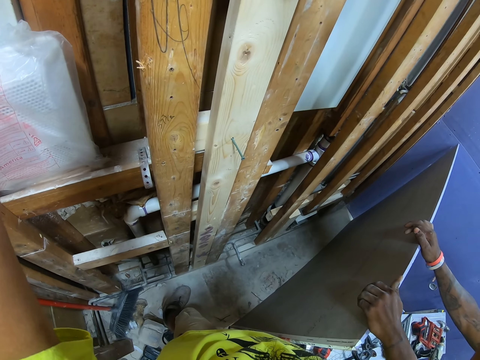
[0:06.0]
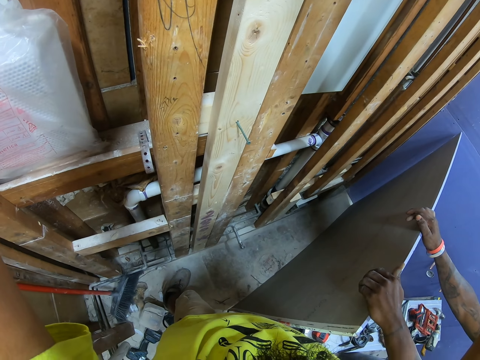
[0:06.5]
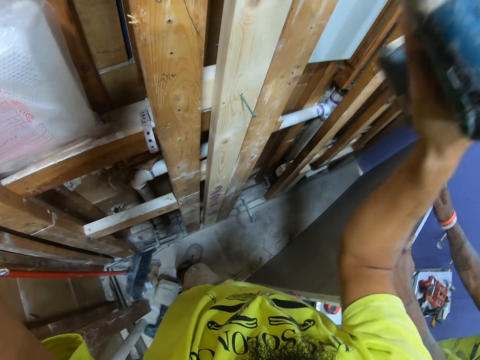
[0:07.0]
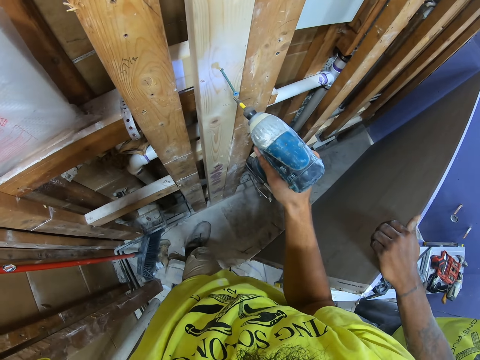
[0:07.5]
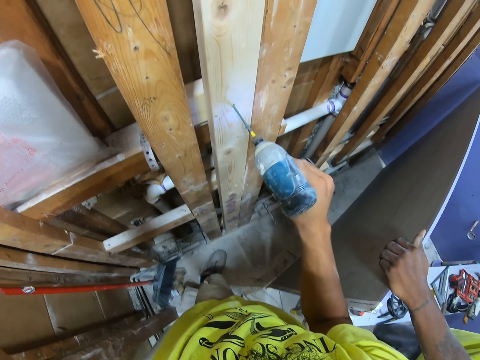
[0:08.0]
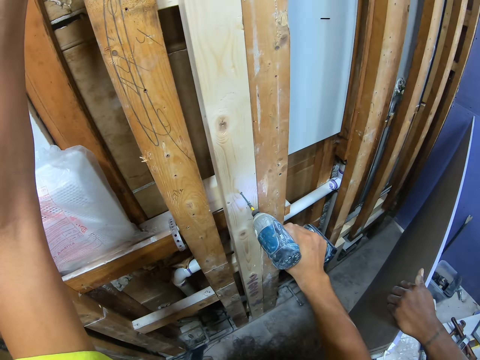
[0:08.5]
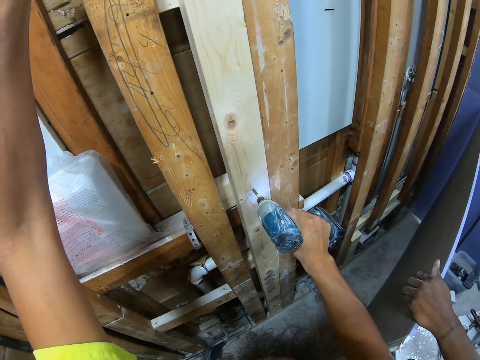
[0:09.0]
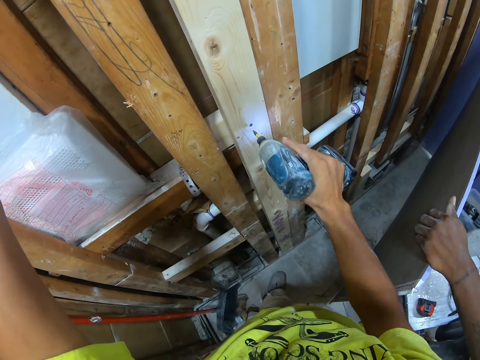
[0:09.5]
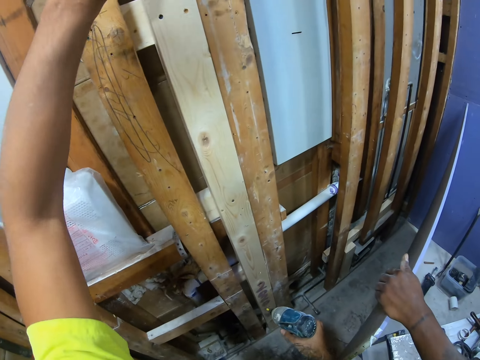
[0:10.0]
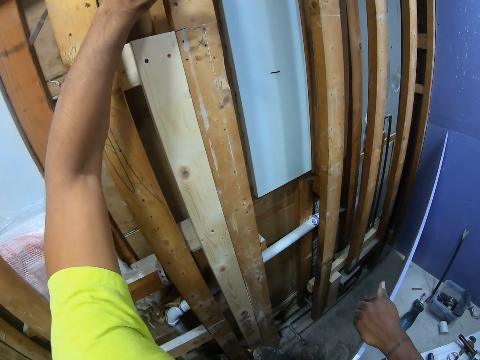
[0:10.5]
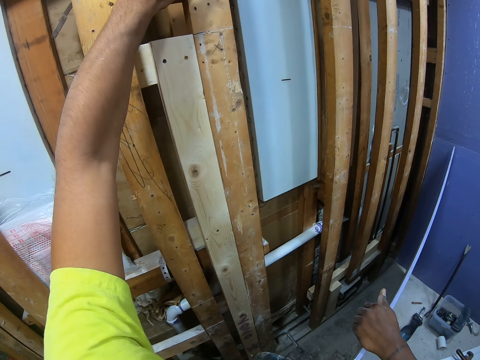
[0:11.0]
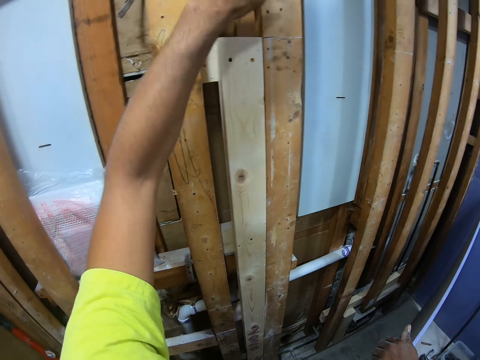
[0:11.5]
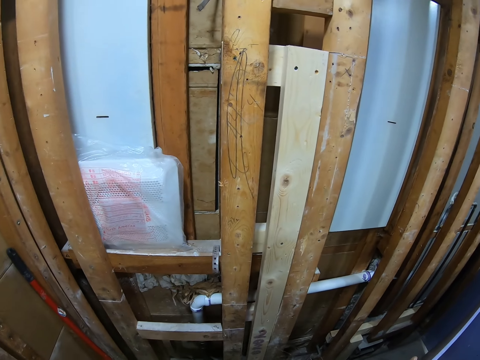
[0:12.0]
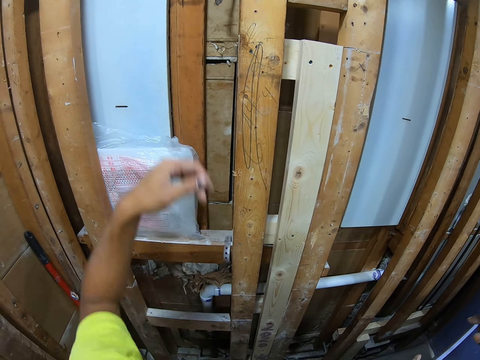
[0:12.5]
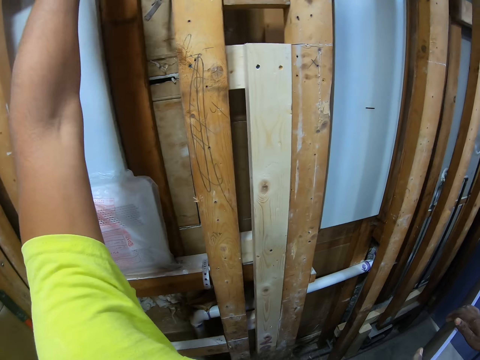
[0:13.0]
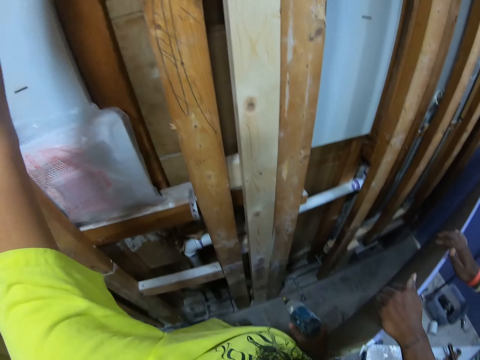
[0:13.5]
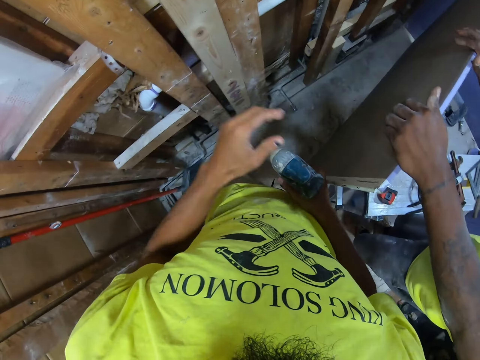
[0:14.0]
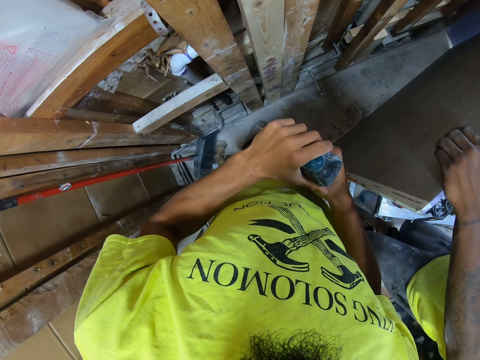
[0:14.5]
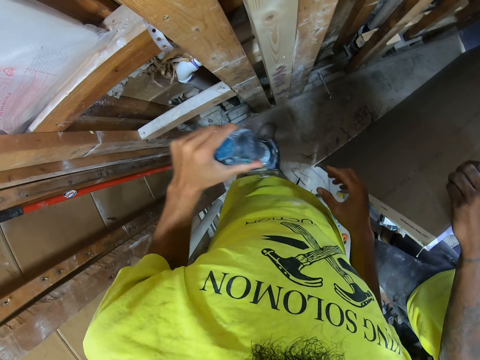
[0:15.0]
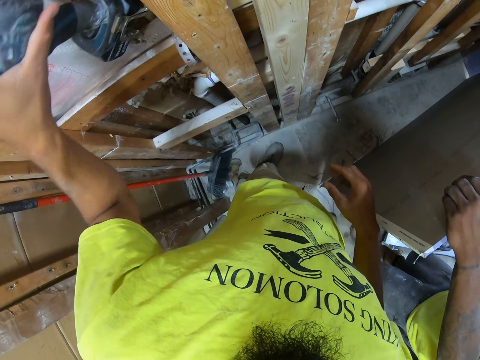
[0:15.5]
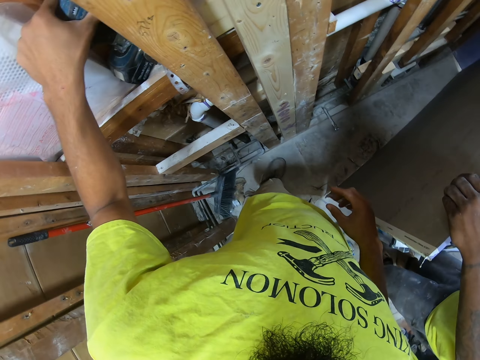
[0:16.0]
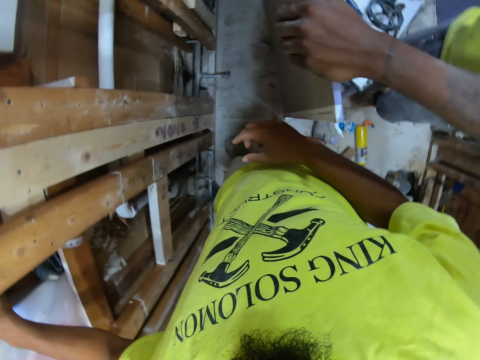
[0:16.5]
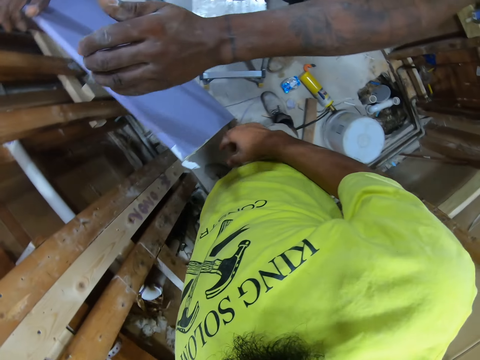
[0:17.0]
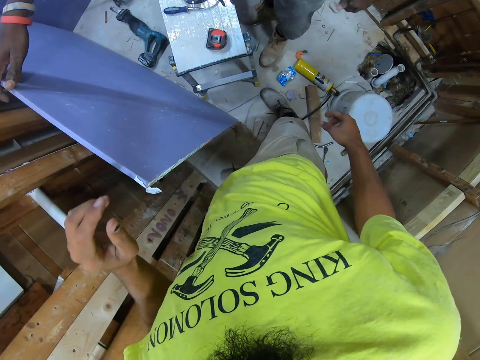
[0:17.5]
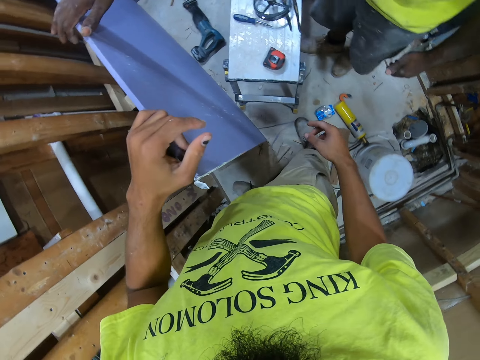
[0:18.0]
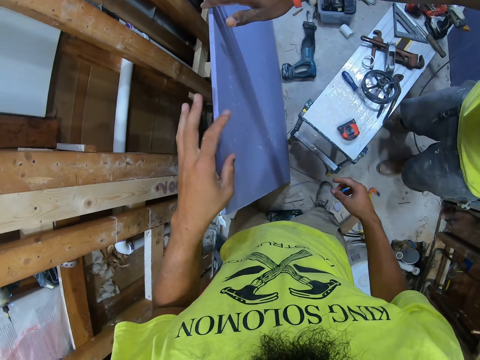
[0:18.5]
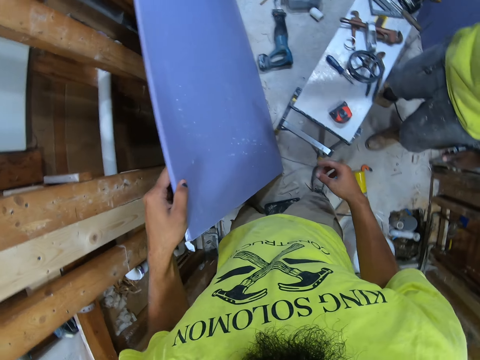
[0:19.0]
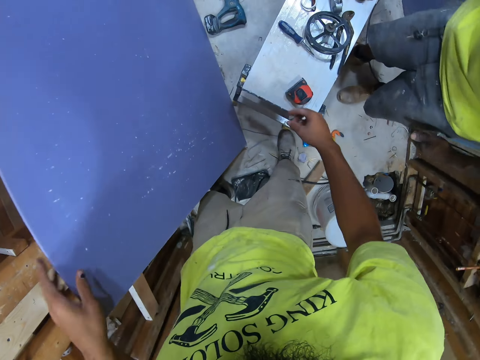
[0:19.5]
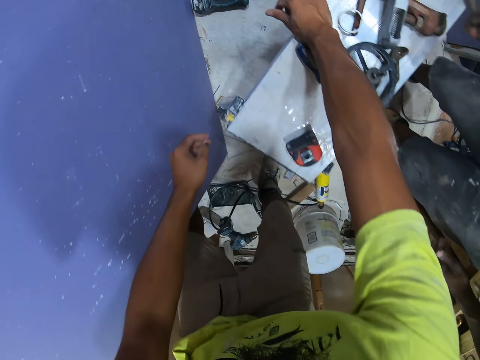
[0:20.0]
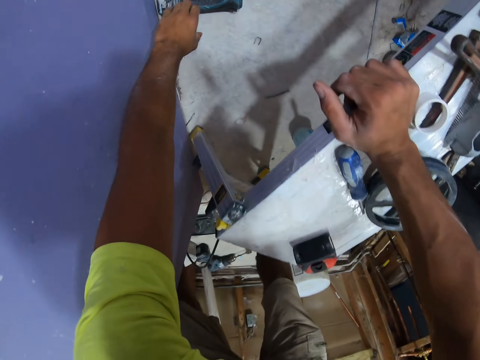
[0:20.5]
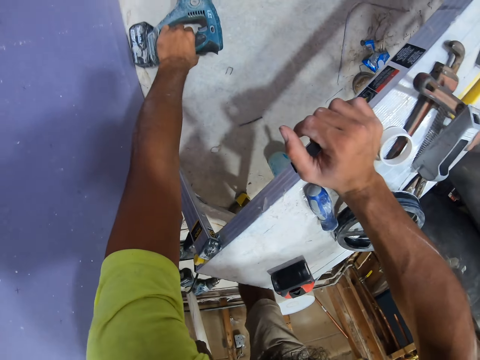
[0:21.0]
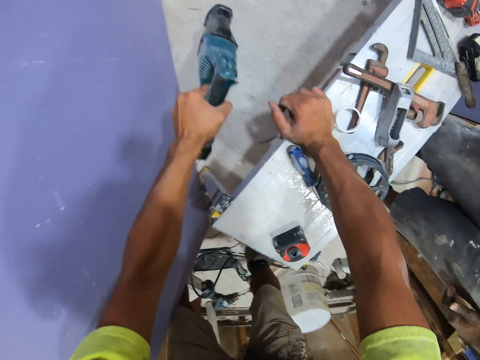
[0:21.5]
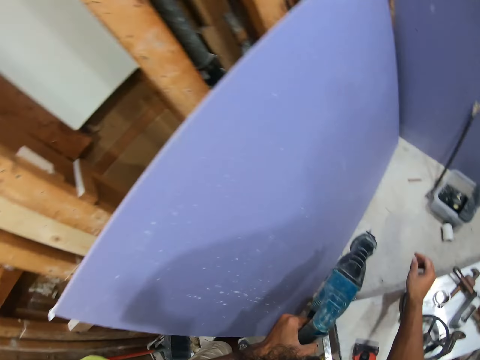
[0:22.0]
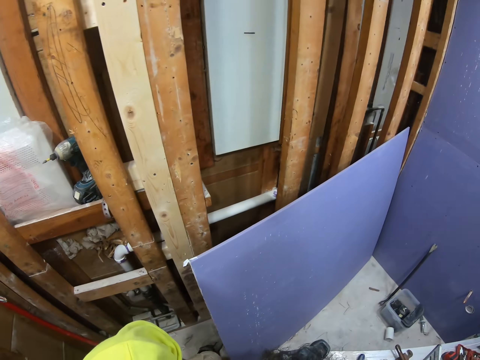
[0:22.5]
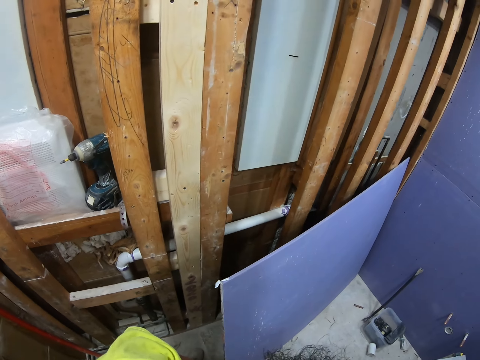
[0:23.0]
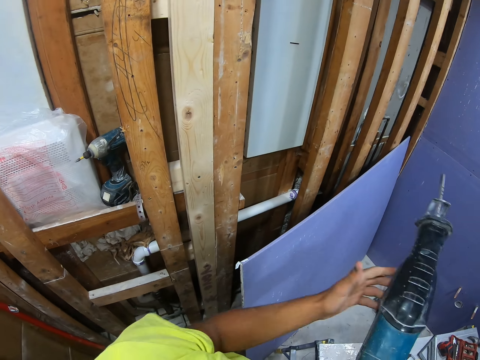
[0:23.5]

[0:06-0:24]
The camera wearer removes one hand from the blockboard. They screw the screw with the drill screw gun. They tap the wooden wall. They lower their hand. They knock the stud. They raise their hand, lower their hand, hold the soldering gun with both hands and remove one hand from the soldering gun. They put the soldering gun on a wall shelf. A person holds the drywall. A person gives another person the blockboard. The camera wearer holds the drywall. They lean the blockboard on the wooden wall. They bend and stretch their hands. They take another soldering gun from the floor. They stand up.

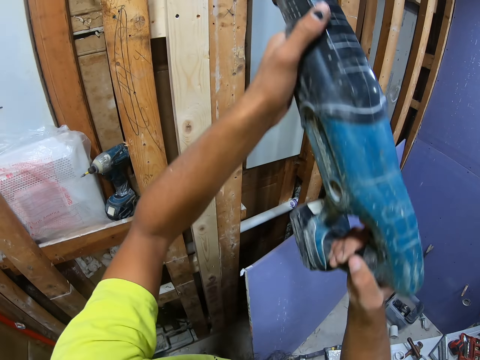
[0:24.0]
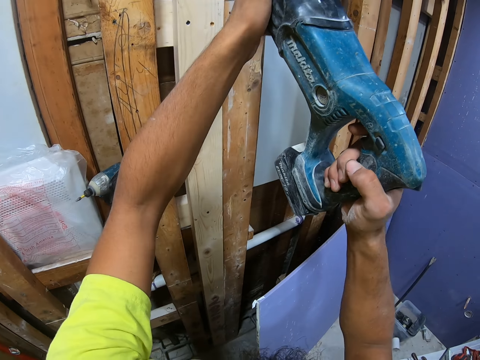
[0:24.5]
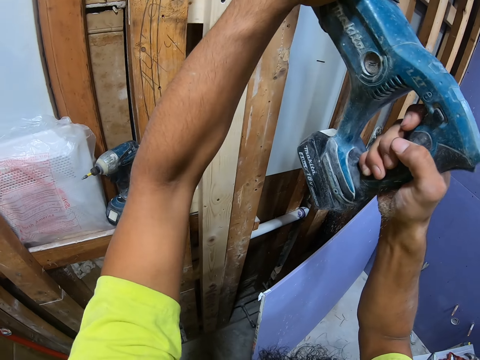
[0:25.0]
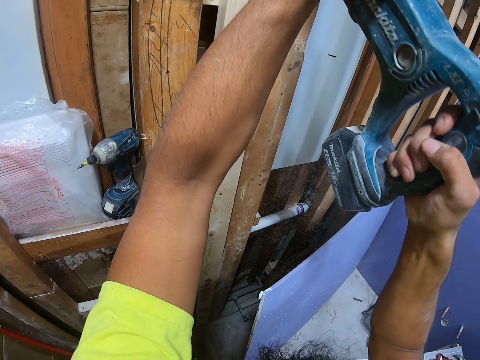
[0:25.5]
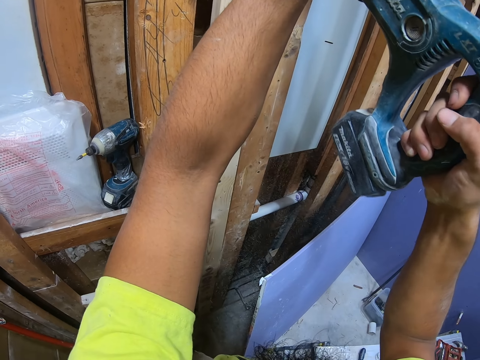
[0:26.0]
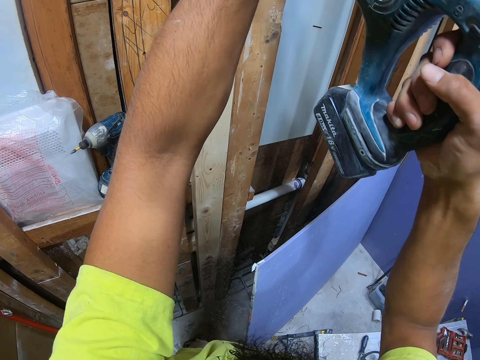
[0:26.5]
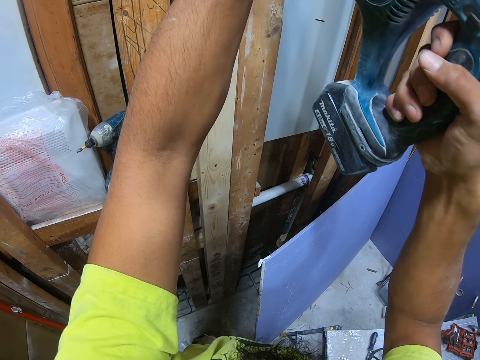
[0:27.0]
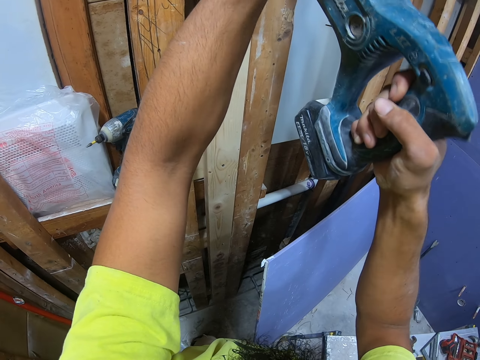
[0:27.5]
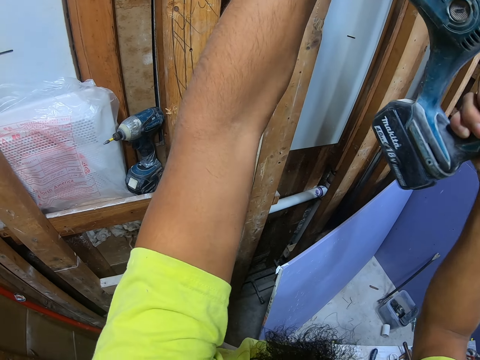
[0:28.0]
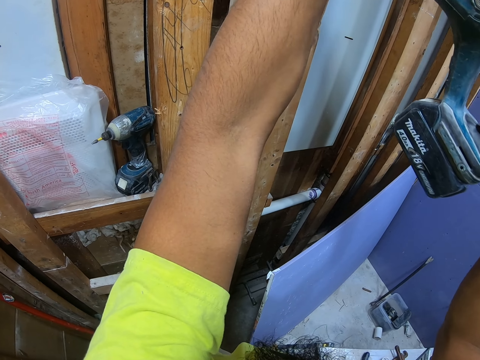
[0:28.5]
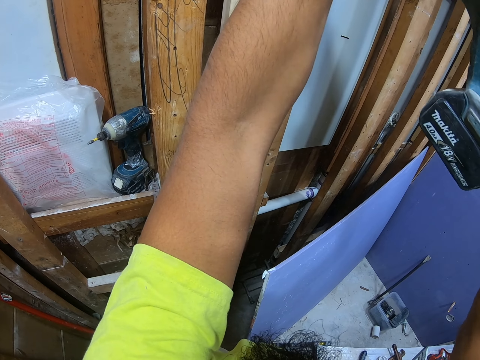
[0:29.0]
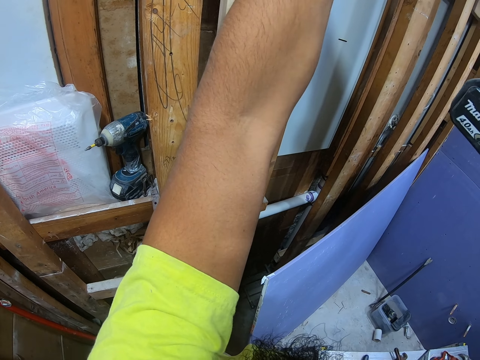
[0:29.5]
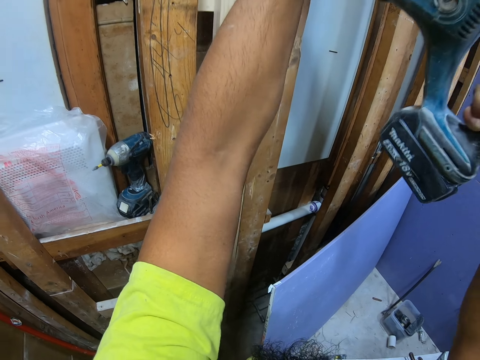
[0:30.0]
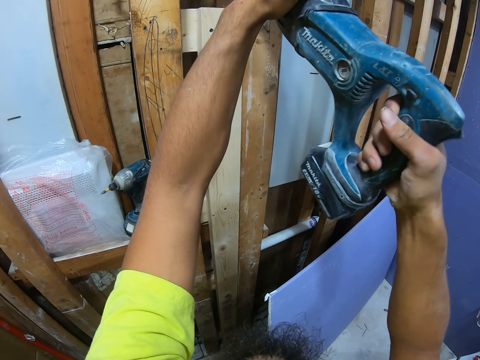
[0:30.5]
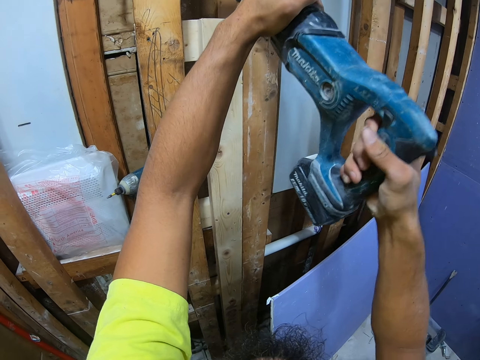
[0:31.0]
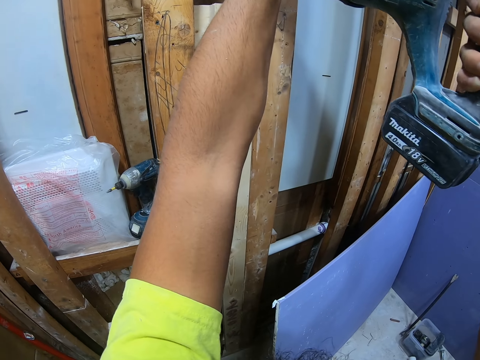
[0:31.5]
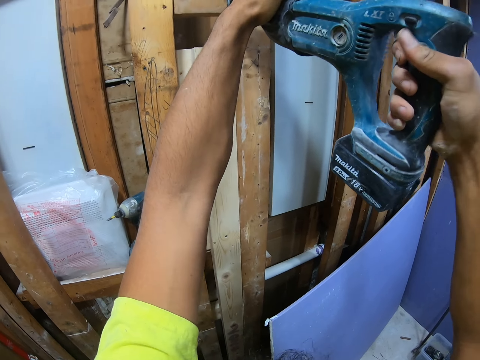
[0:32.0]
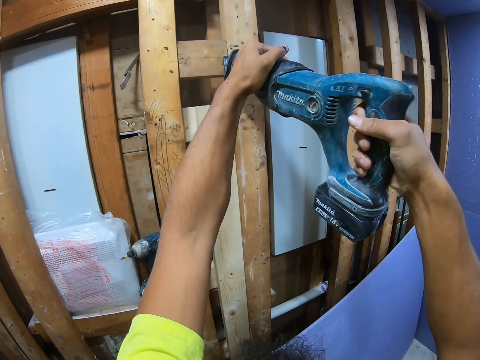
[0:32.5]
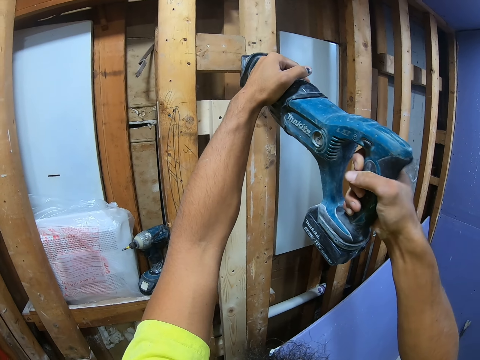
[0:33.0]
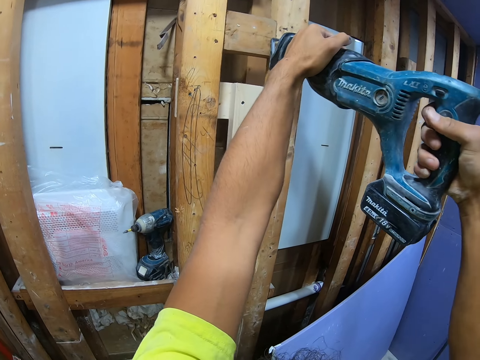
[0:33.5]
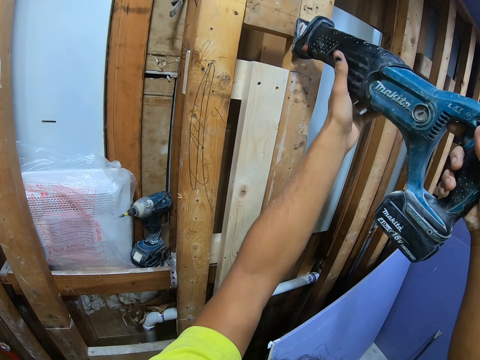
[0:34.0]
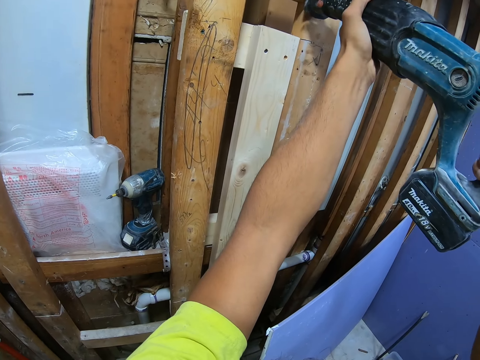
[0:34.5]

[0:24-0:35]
The camera wearer raises the soldering gun. They drill the stud and screw nails on the wooden wall.
